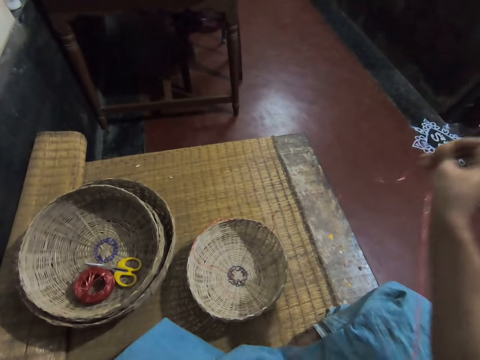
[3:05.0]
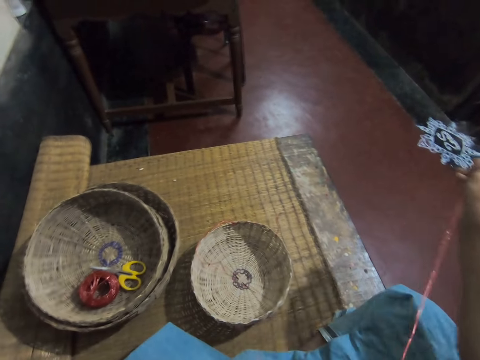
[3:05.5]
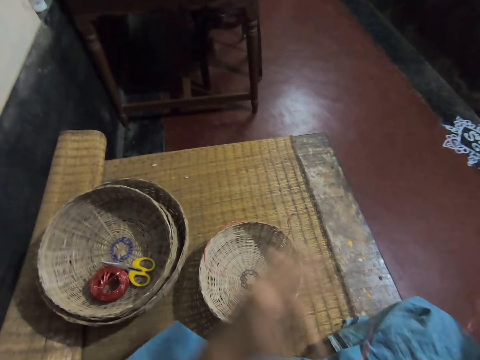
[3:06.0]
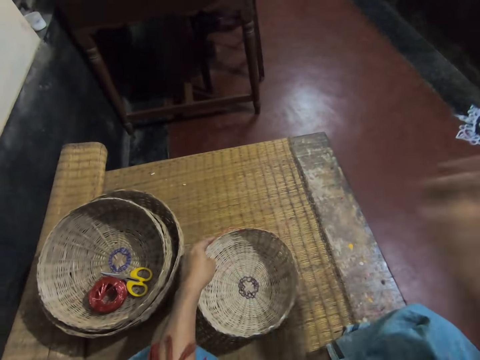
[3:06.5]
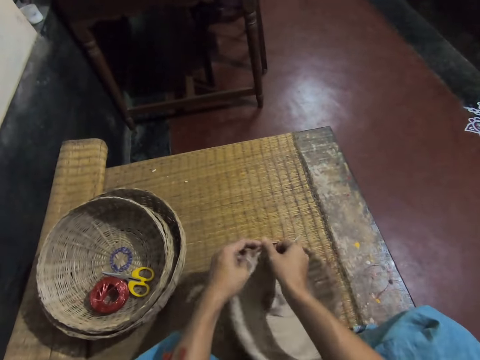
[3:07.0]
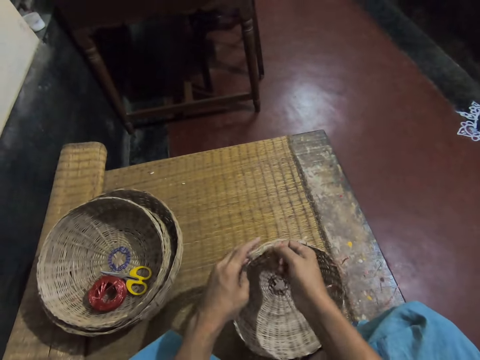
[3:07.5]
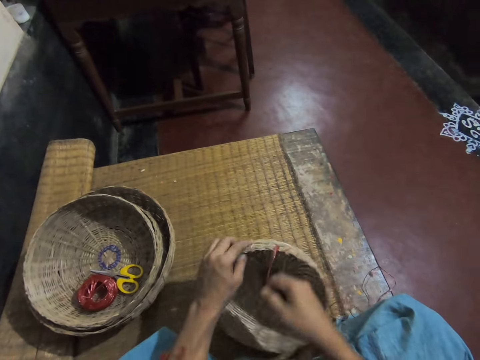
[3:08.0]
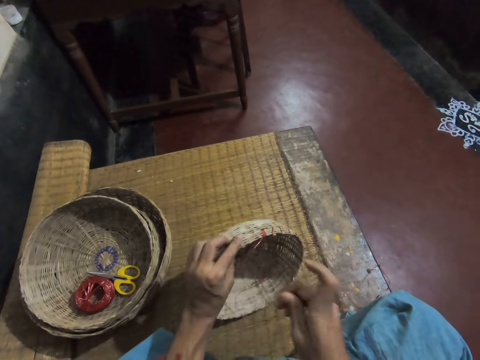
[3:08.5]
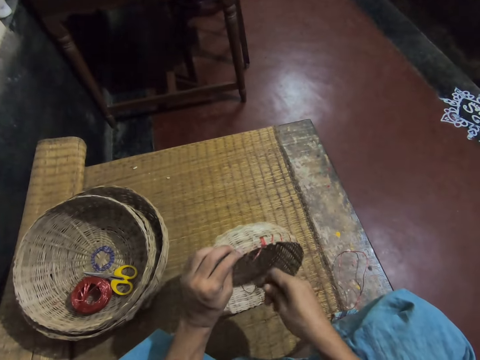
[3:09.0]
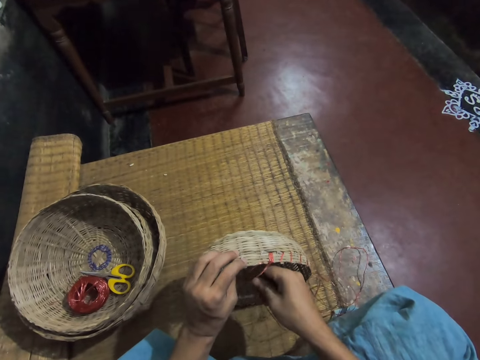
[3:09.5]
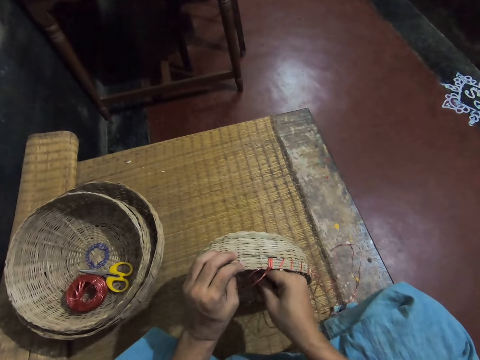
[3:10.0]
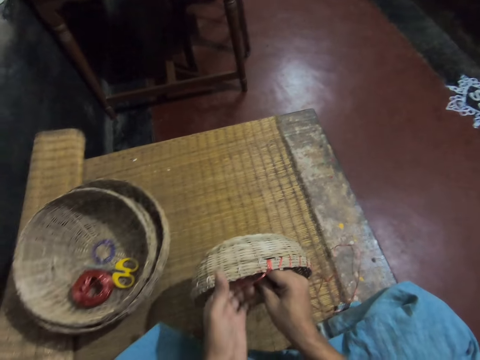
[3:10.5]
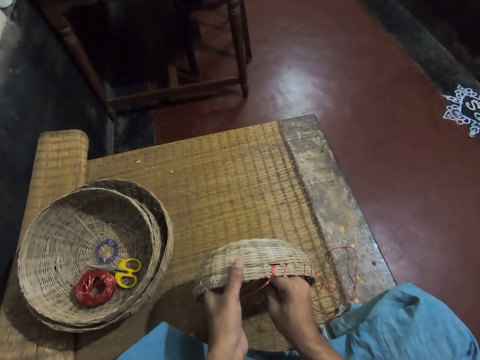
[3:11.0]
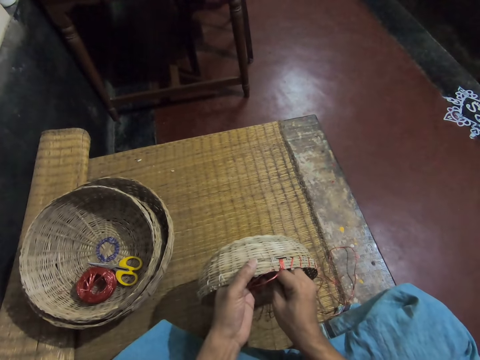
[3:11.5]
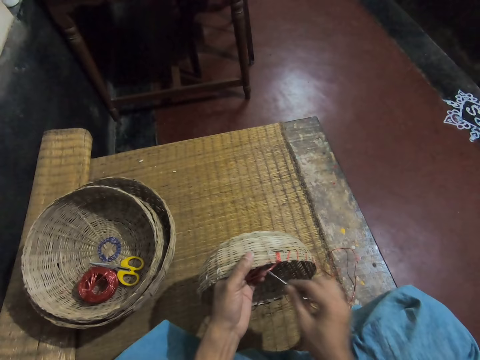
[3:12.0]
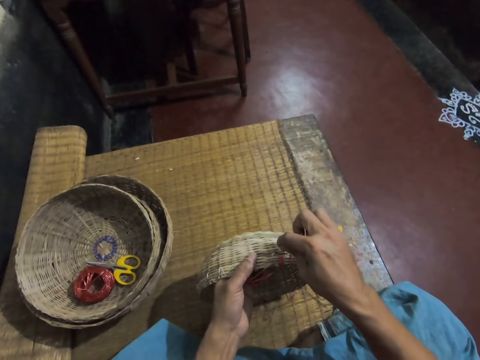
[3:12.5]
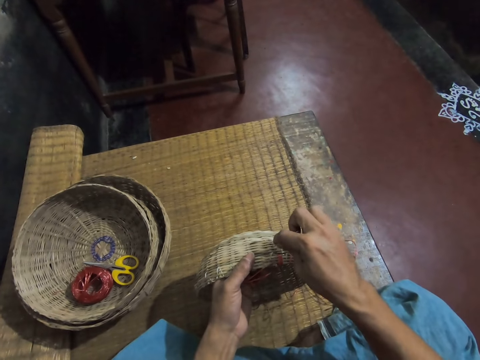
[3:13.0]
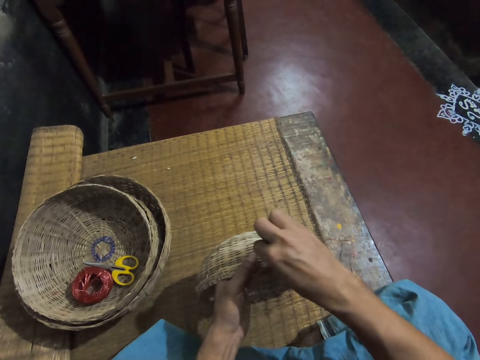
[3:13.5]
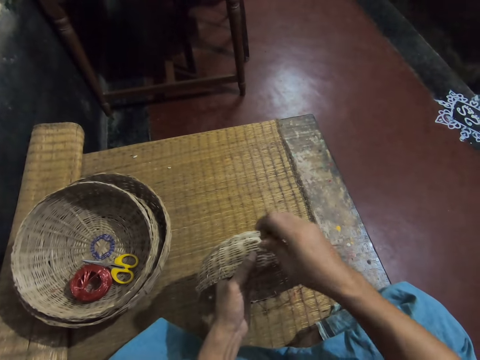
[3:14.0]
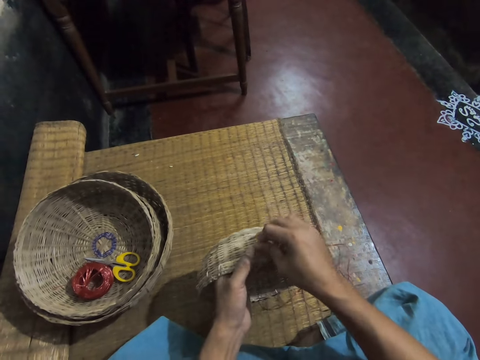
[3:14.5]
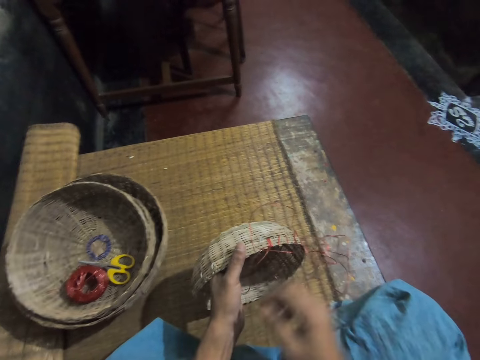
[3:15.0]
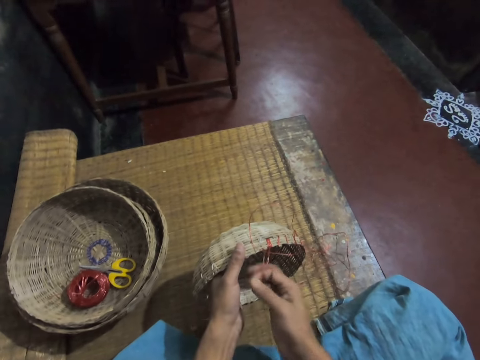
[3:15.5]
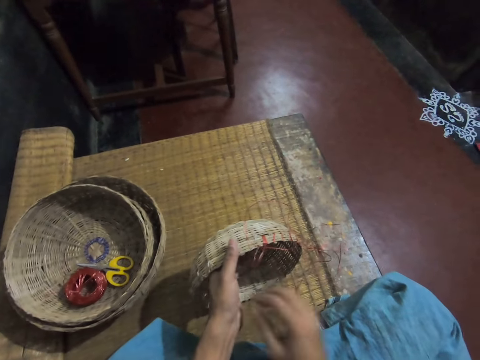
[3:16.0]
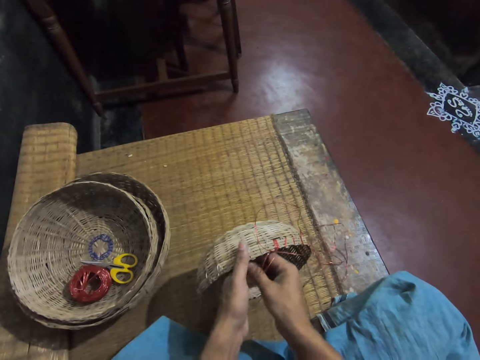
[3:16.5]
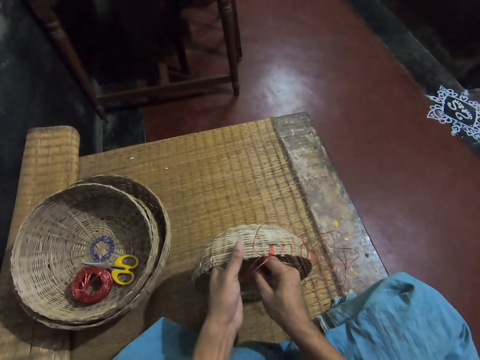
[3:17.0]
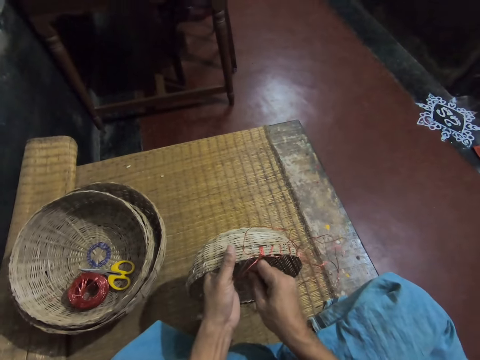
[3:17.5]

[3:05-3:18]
The camera wearer pulls the thread. They pick up a basket. They sew a rope on the weaving reed basket with a needle. They insert the needle in the basket.

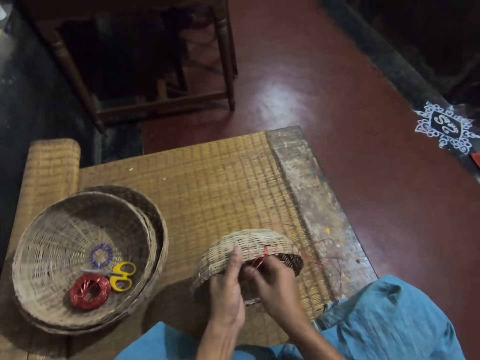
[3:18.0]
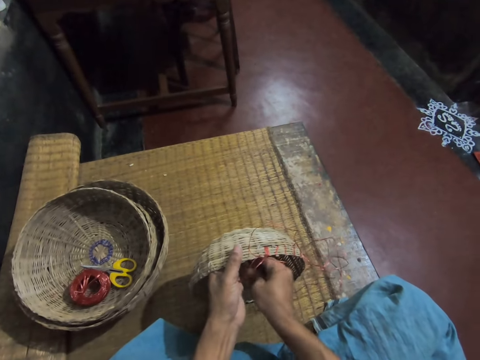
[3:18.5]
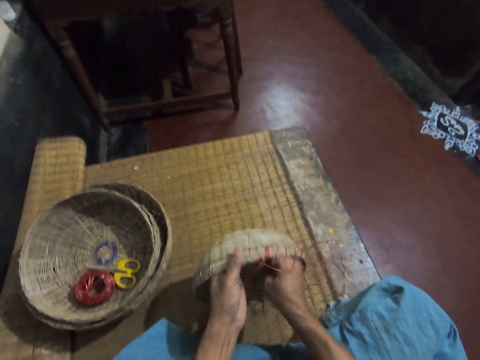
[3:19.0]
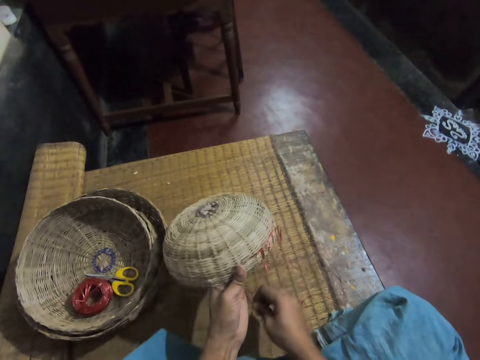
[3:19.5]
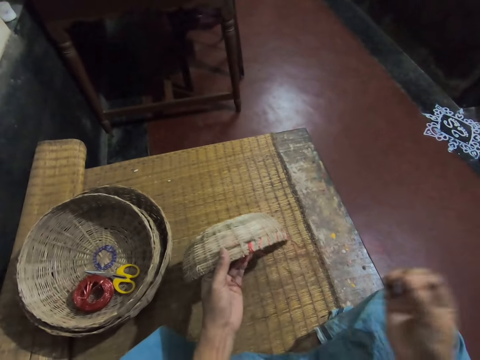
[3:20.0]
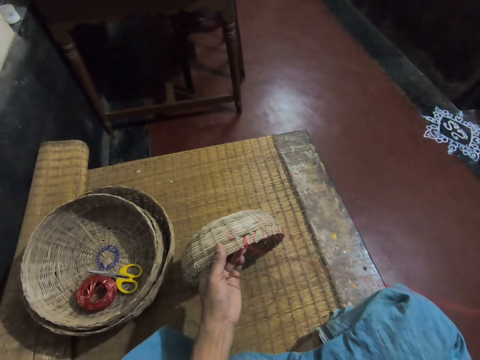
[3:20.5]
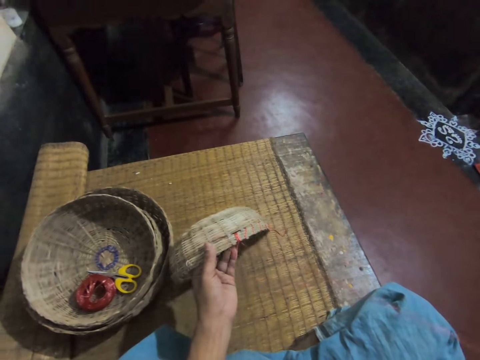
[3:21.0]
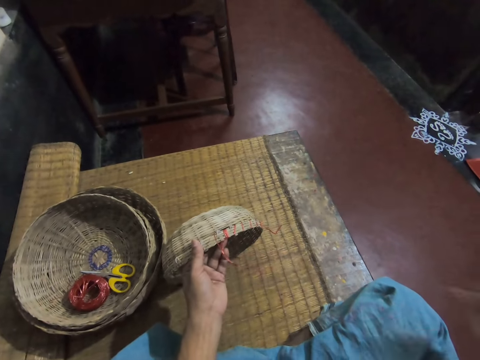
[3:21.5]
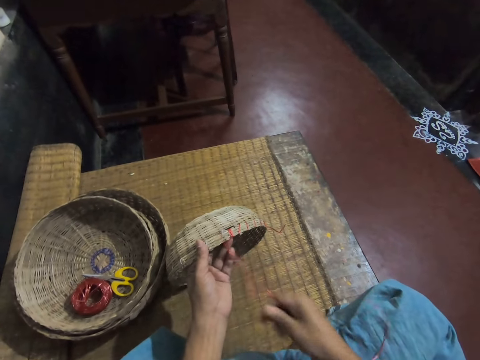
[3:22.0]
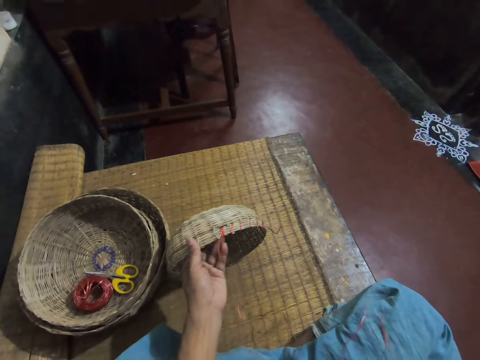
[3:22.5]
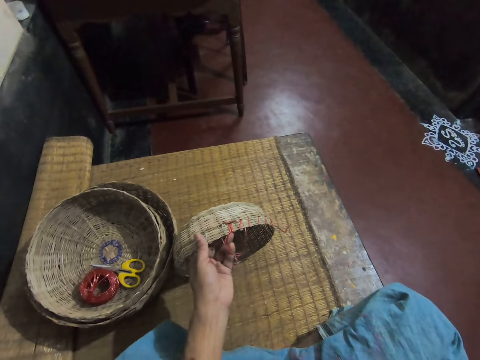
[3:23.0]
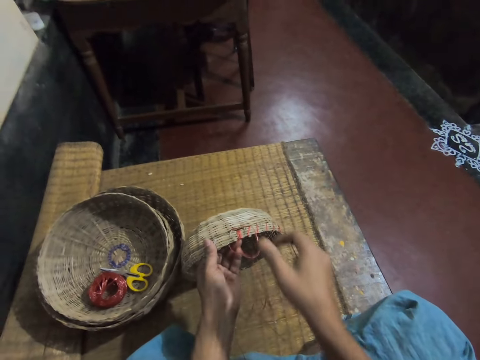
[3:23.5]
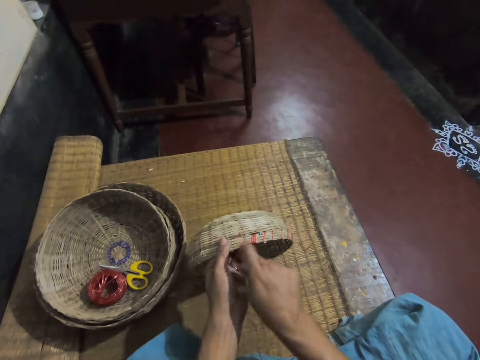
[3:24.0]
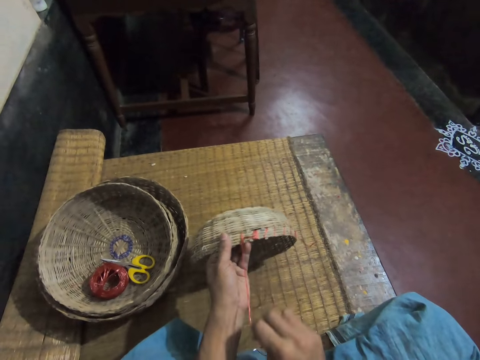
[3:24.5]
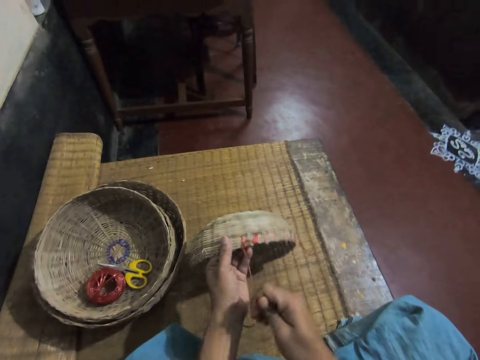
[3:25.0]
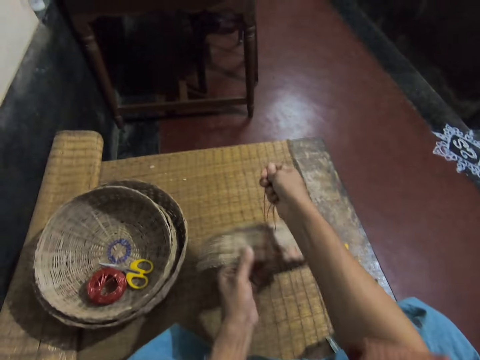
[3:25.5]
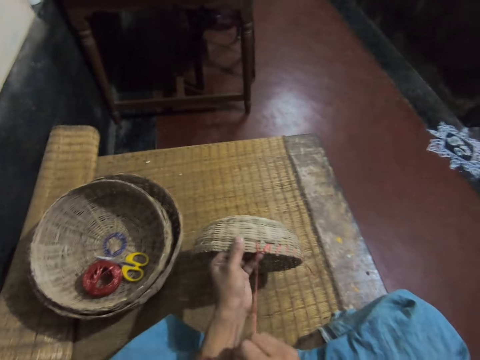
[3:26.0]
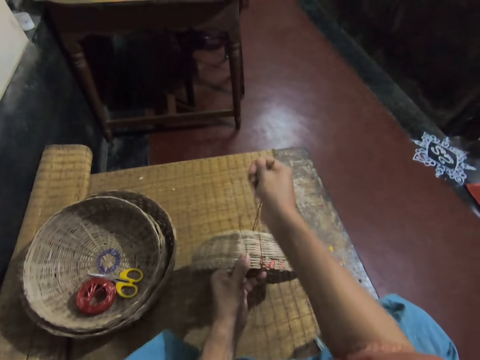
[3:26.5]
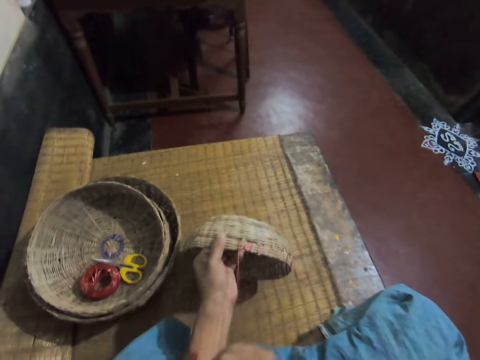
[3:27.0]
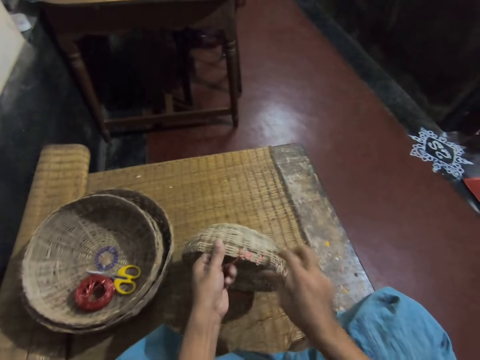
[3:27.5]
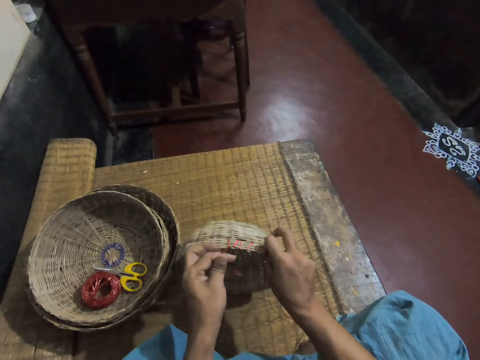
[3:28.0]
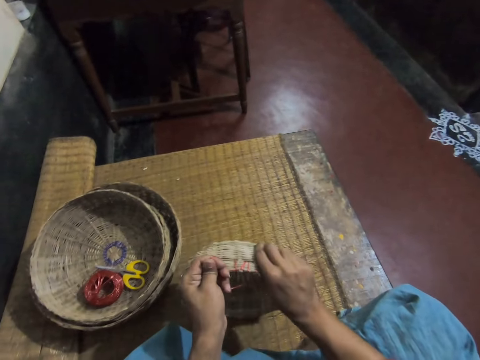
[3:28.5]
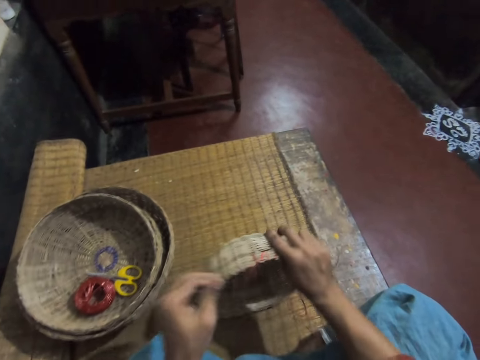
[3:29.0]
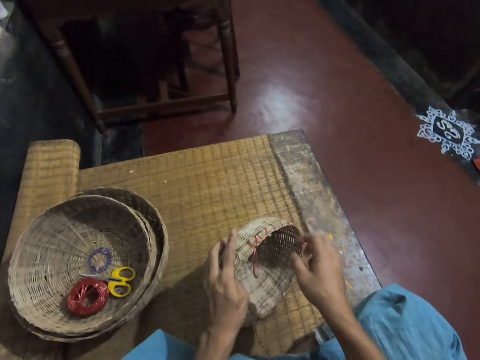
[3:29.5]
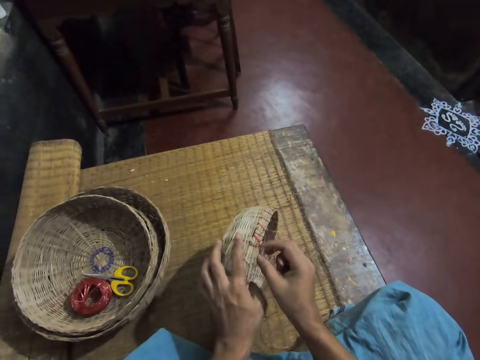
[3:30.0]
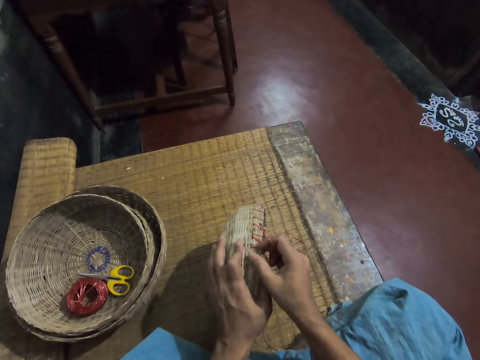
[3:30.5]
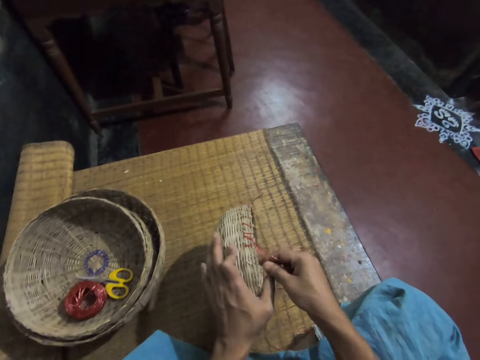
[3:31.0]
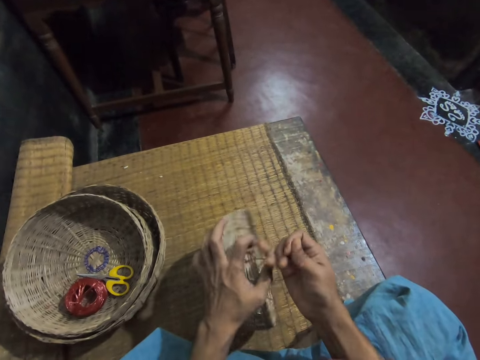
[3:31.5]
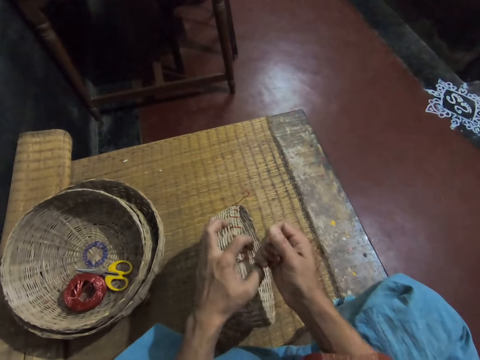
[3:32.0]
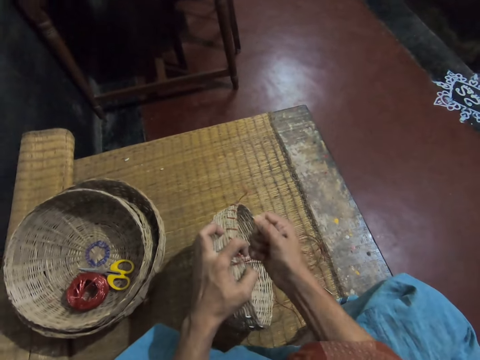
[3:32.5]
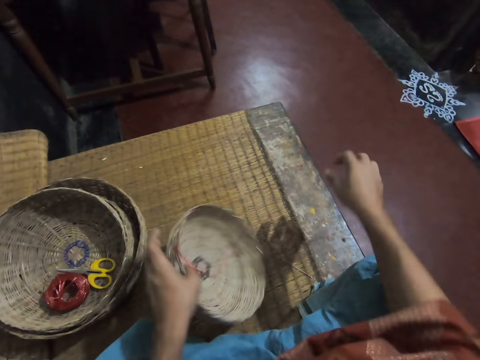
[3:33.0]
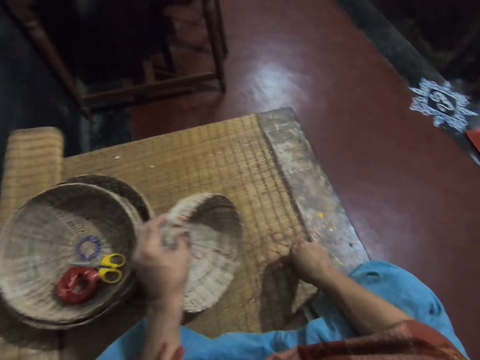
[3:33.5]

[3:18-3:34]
The camera wearer pulls the needle. They pull the thread. They tighten the rope on the weaving reed basket. They pull the thread.
